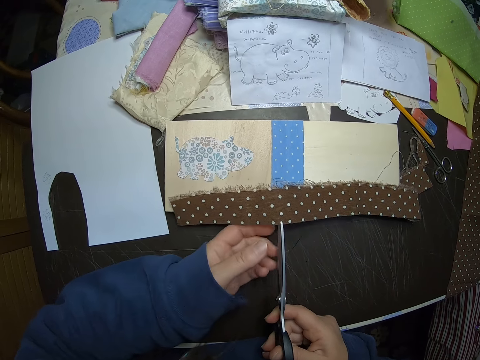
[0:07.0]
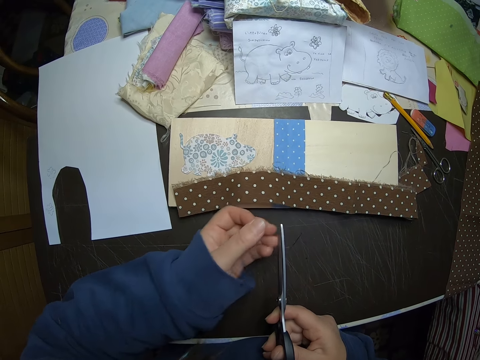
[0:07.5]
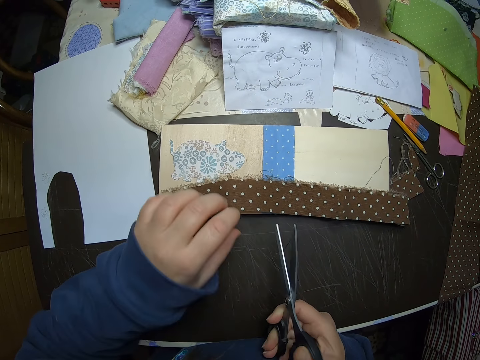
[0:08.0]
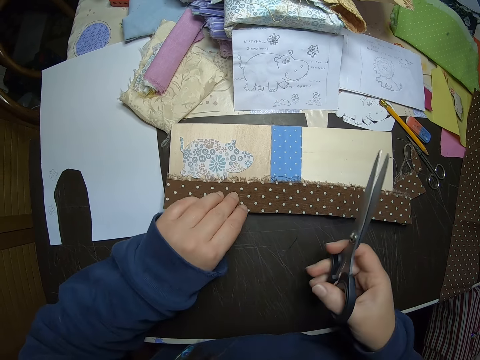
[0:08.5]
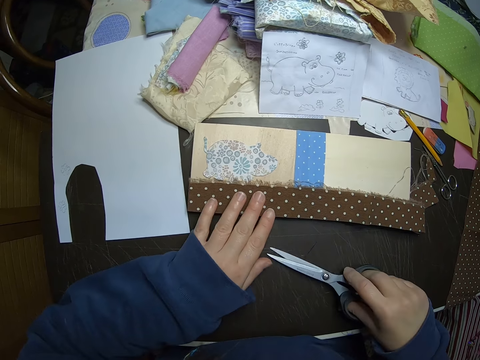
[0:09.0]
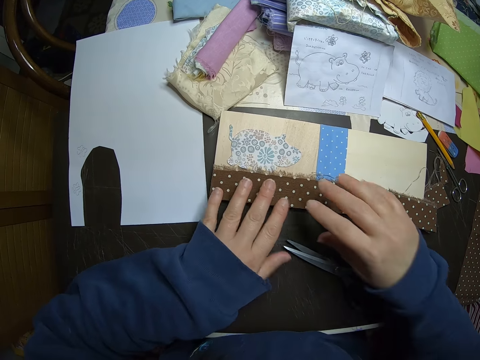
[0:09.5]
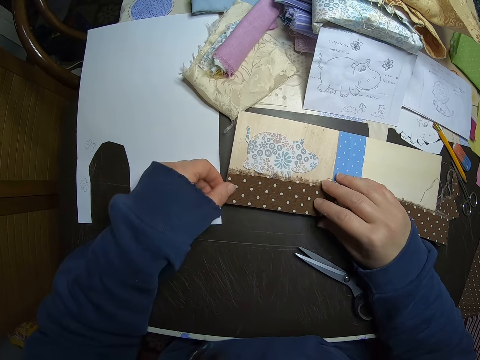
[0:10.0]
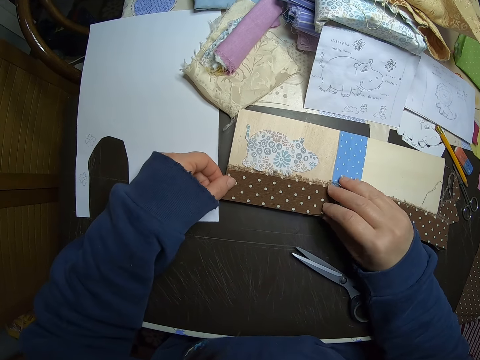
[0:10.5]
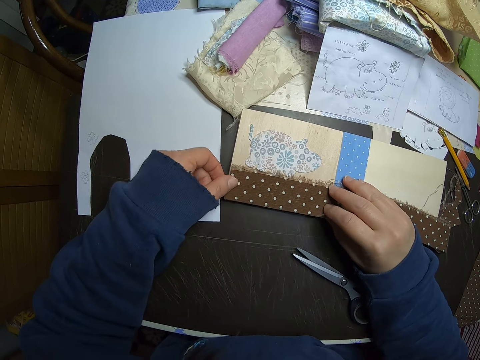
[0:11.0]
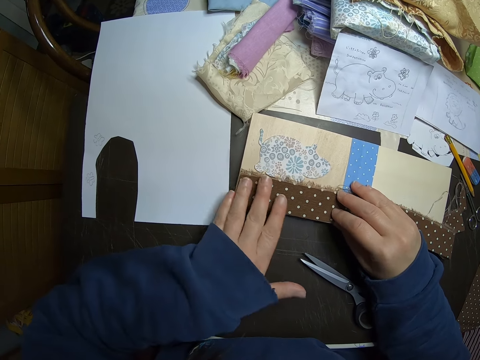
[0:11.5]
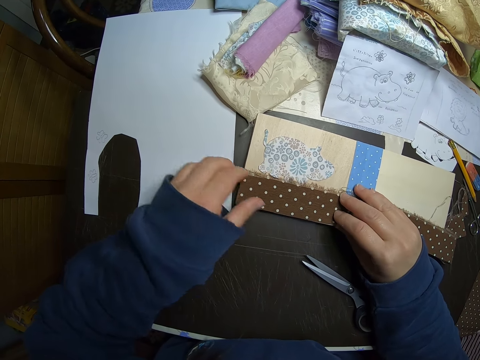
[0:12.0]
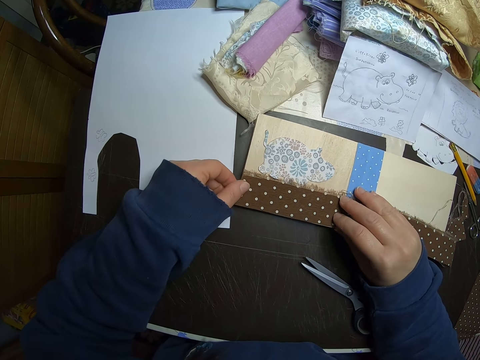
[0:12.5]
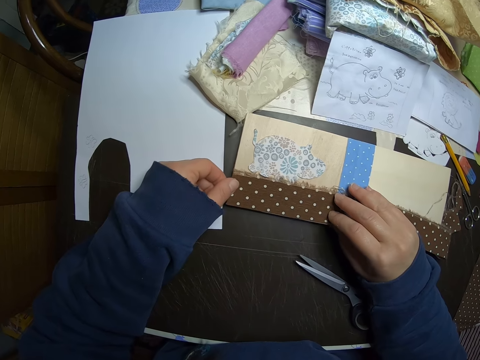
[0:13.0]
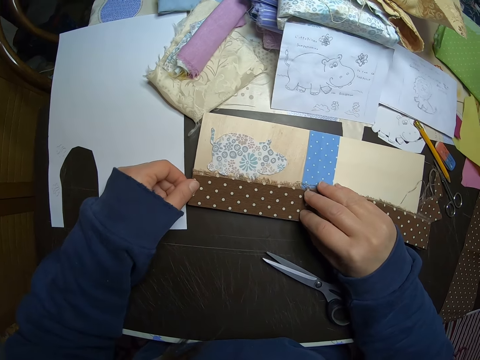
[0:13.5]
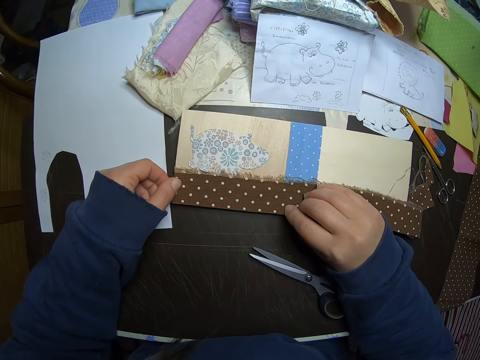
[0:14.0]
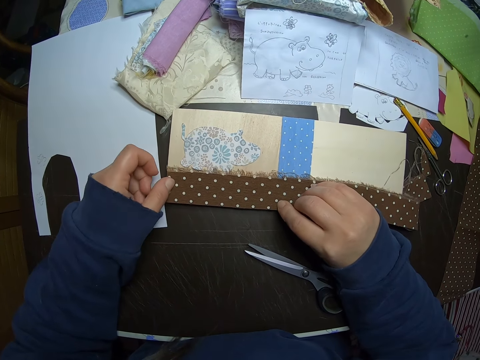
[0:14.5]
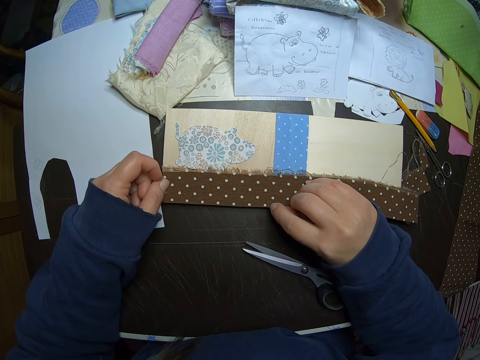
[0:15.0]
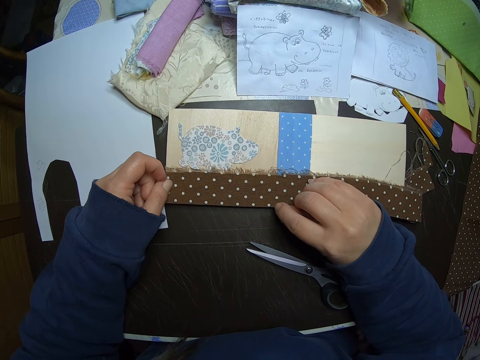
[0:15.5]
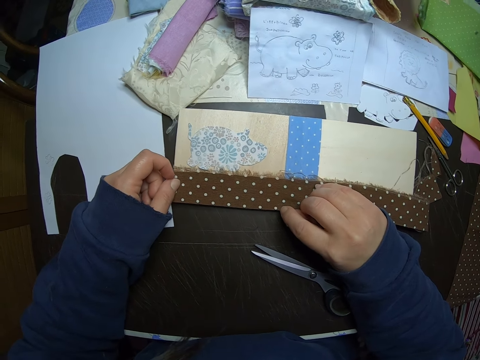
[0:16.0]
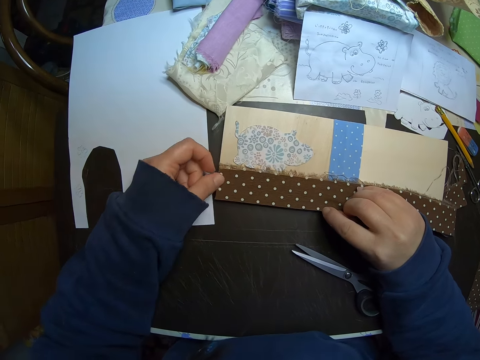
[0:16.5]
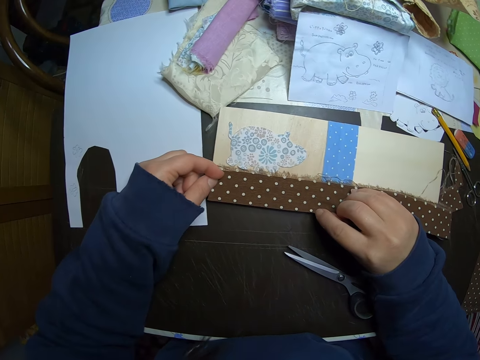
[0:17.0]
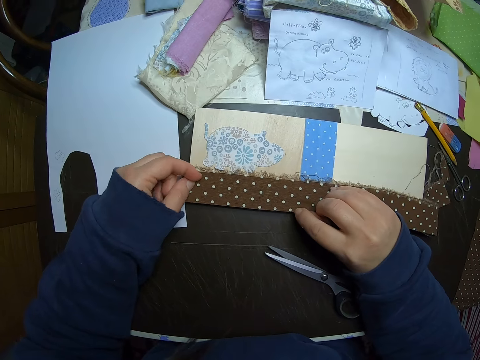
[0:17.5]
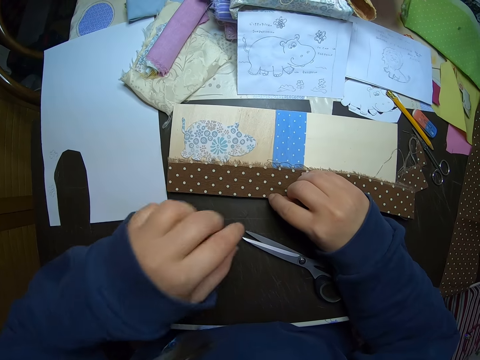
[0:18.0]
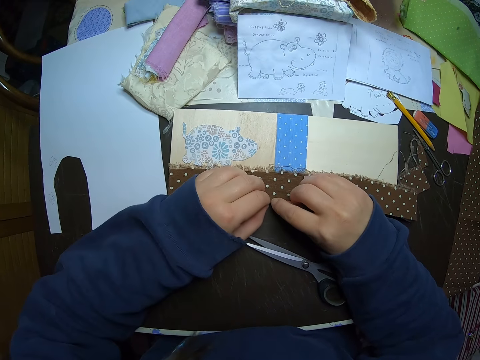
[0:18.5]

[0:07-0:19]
The camera wearer picks up the polka dot cloth with the scissors. They place the cloth back on the card. They place the scissors on the table. They straighten the piece of cloth. They measure the cloth with the card.

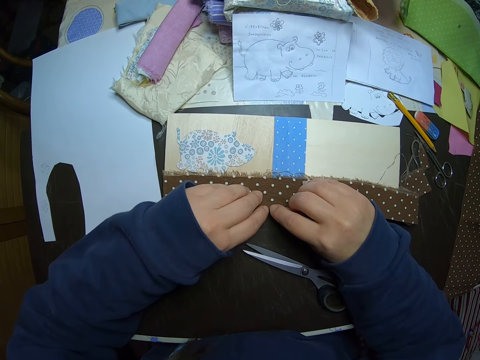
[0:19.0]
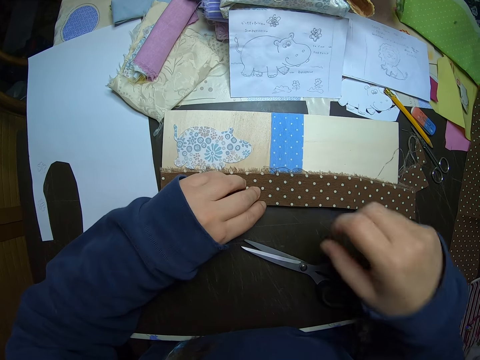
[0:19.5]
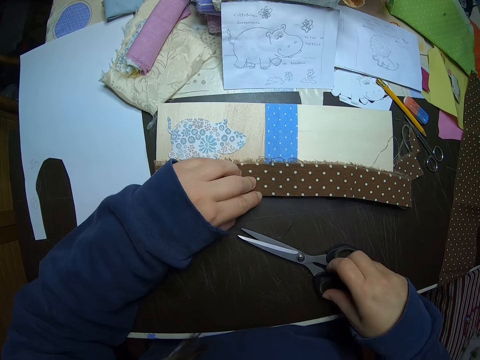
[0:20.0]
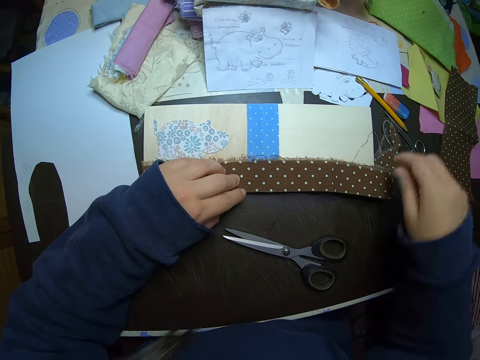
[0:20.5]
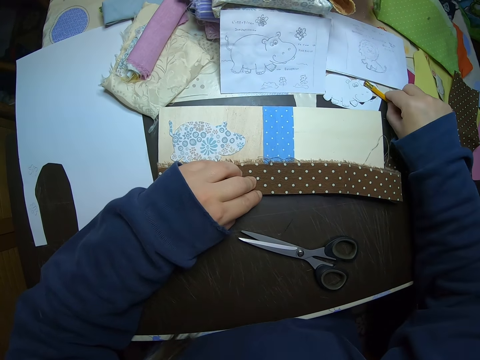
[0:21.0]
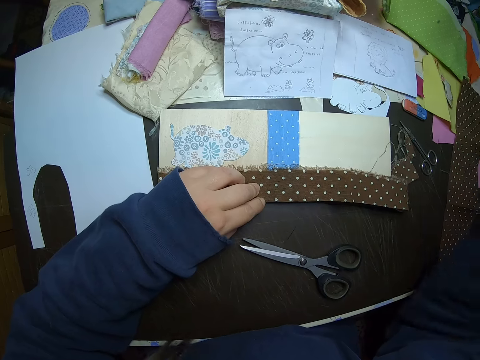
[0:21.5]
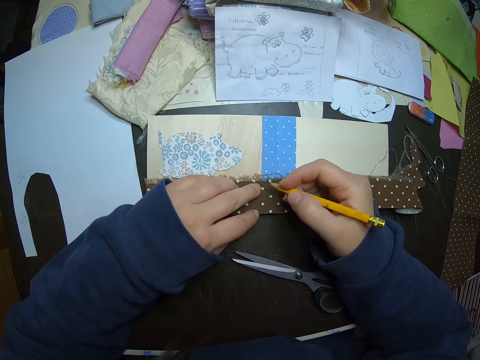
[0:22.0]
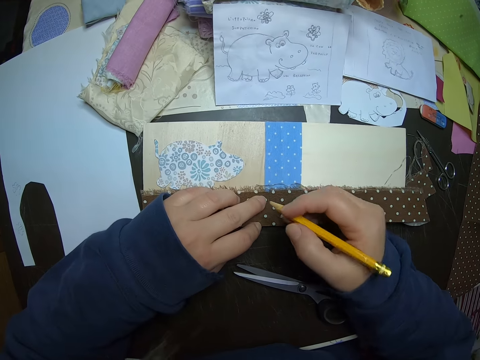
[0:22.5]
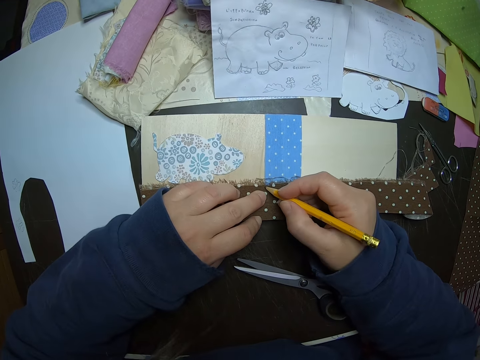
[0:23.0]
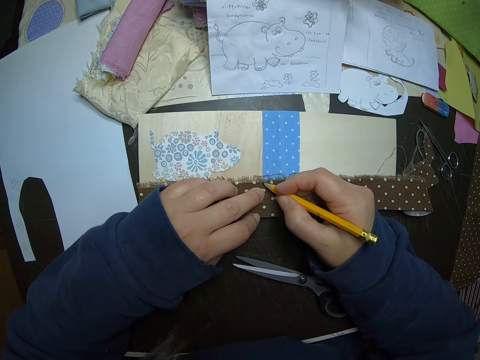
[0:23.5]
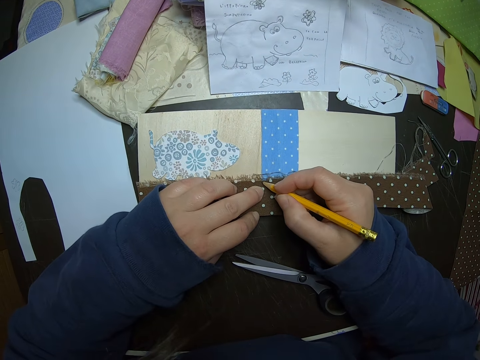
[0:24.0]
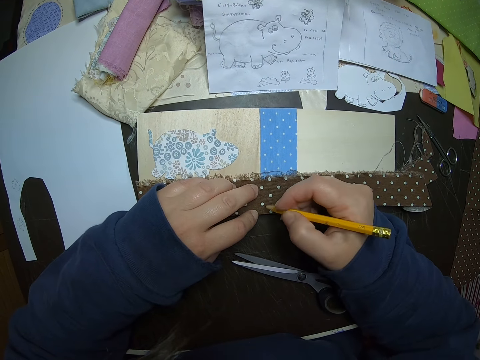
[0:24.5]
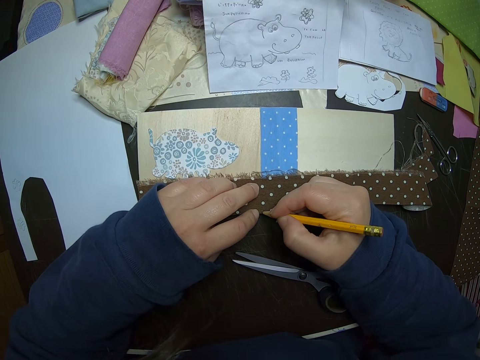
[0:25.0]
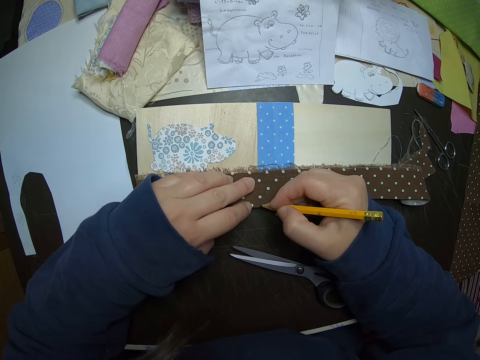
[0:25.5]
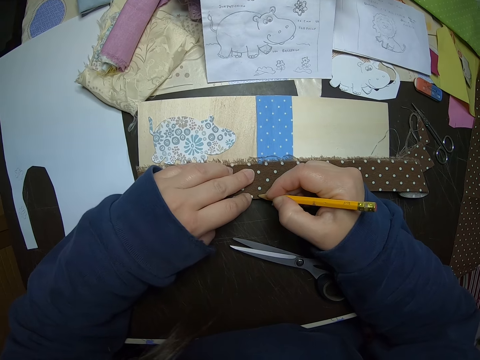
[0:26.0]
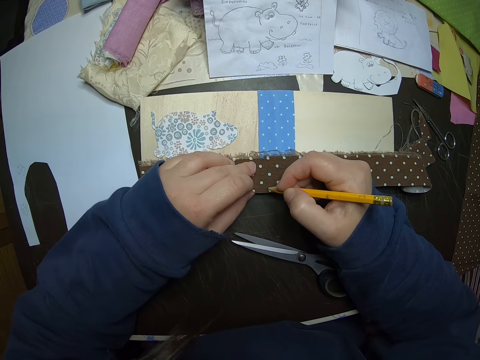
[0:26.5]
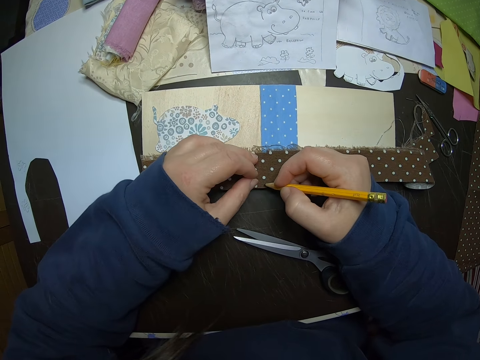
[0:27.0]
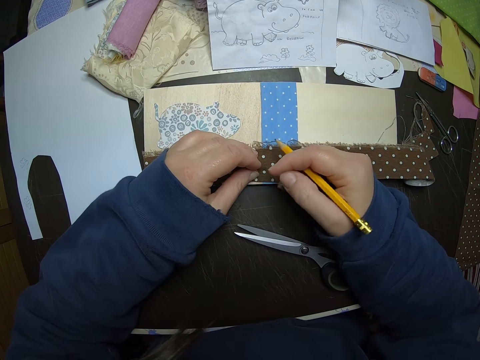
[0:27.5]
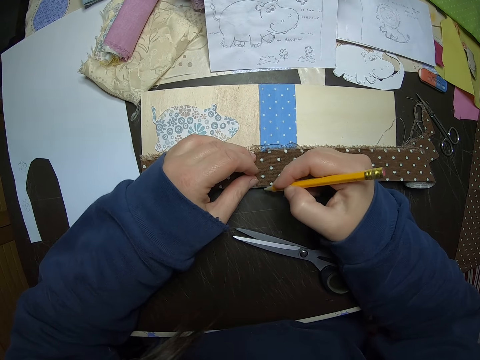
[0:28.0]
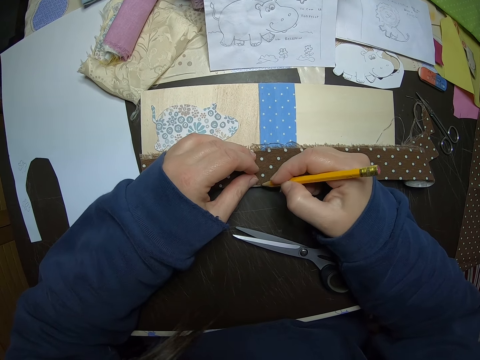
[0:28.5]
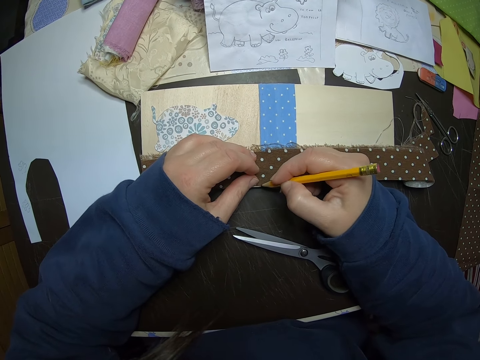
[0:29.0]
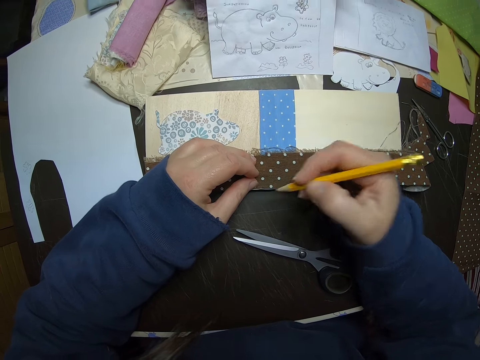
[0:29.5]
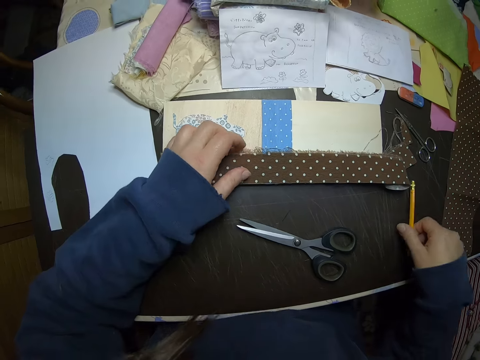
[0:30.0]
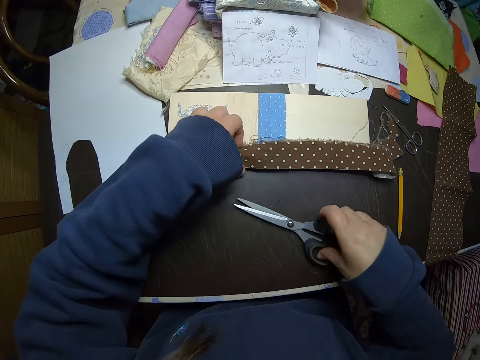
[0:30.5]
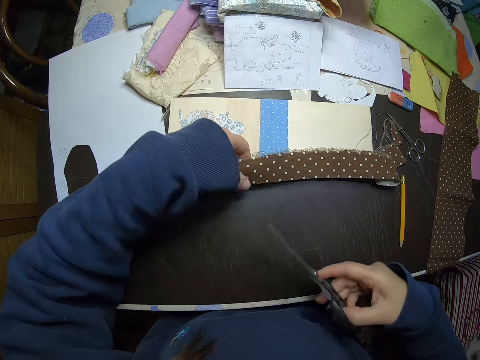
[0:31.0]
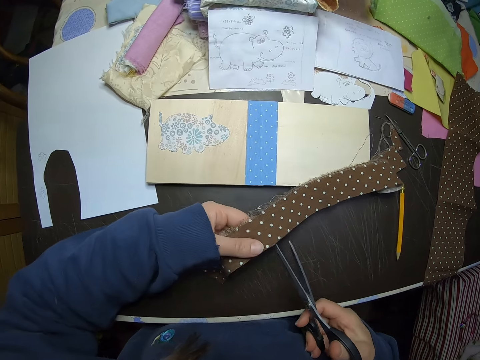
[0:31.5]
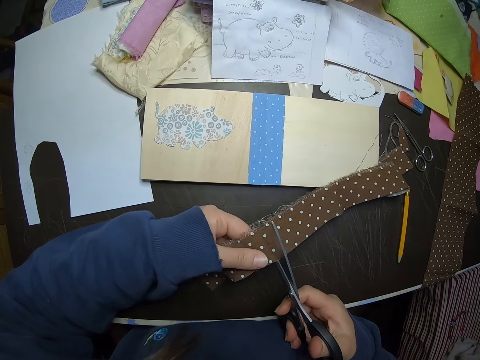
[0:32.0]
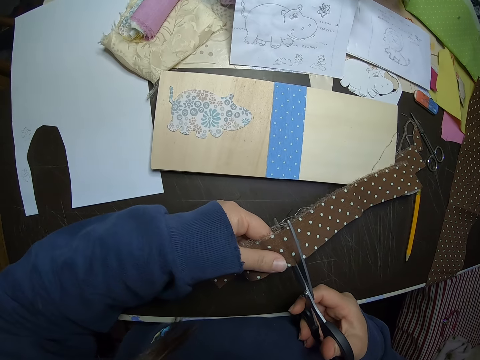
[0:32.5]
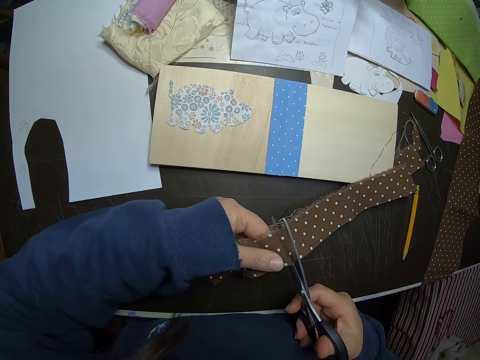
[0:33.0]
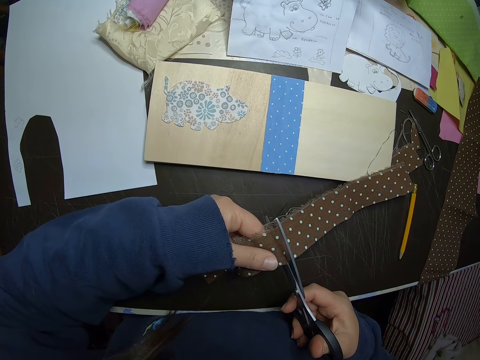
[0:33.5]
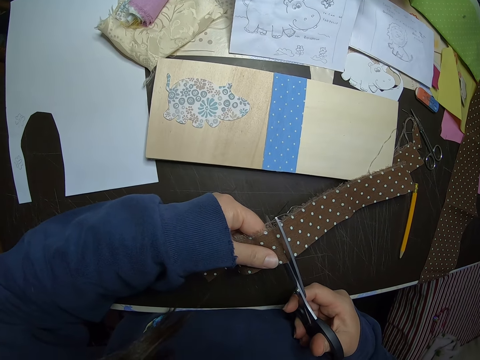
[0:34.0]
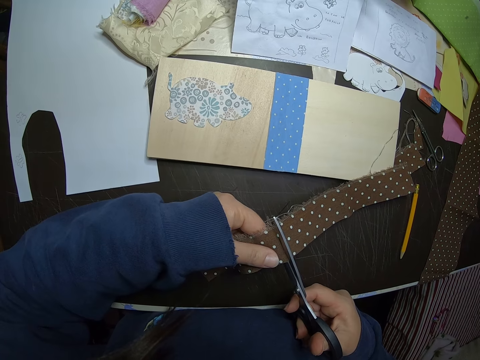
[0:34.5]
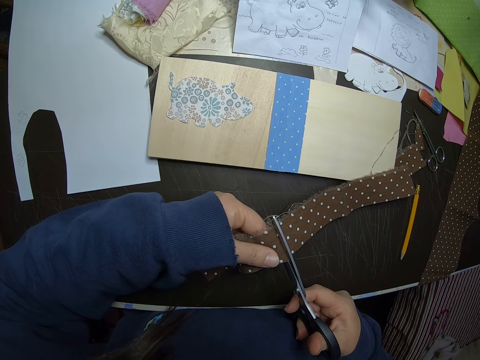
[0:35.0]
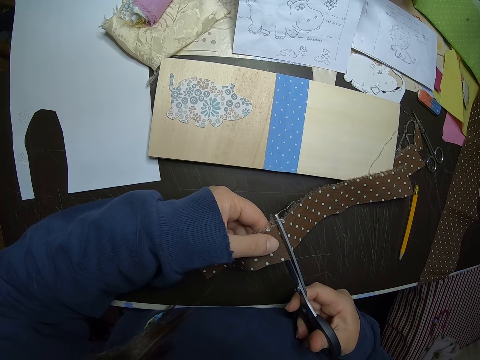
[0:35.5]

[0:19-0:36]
The camera wearer touches the scissors. She picks up a pencil from the table with her right hand. She marks the cloth with the pencil. She drops the pencil on the table. She picks up the scissors from the table with her right hand and raises up the cloth from the card with her left hand. She cuts the cloth with the scissors.
